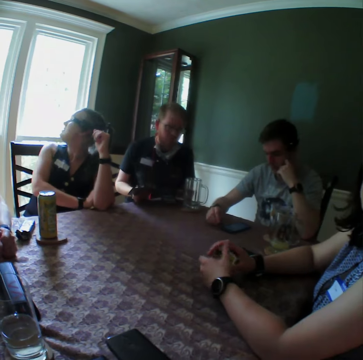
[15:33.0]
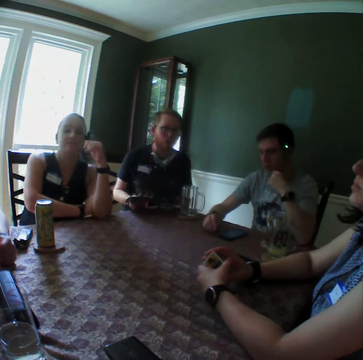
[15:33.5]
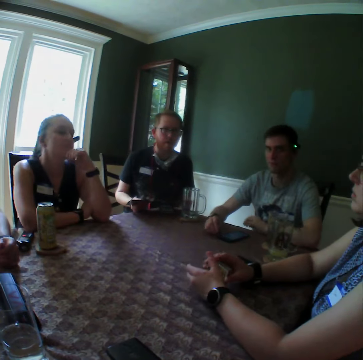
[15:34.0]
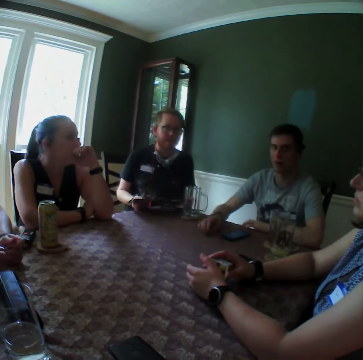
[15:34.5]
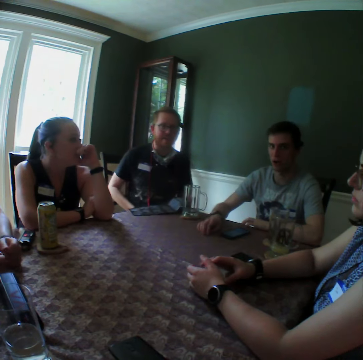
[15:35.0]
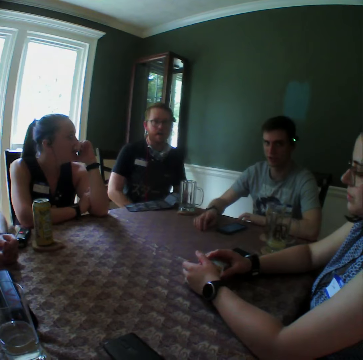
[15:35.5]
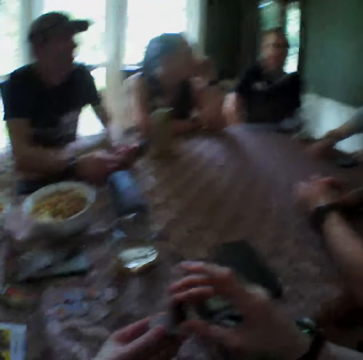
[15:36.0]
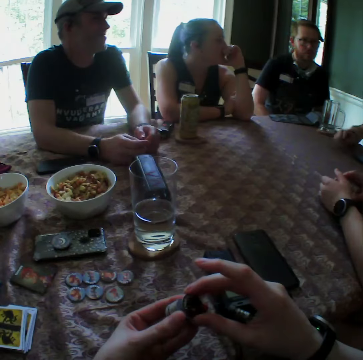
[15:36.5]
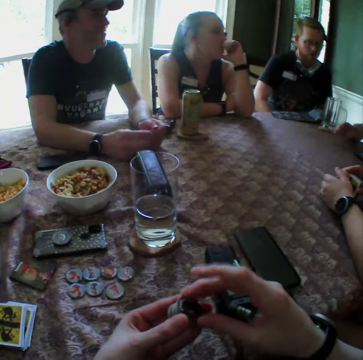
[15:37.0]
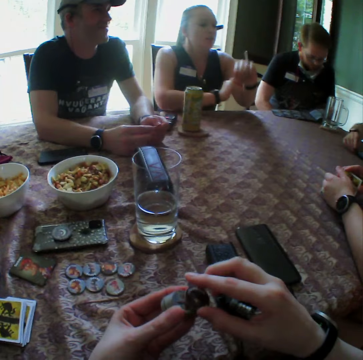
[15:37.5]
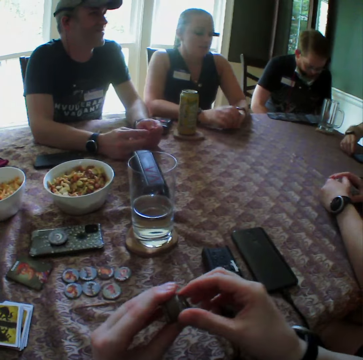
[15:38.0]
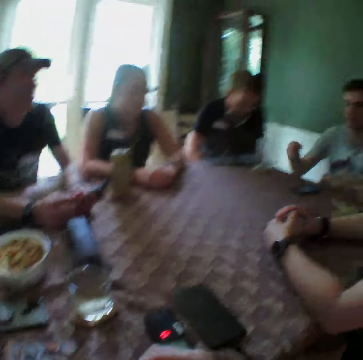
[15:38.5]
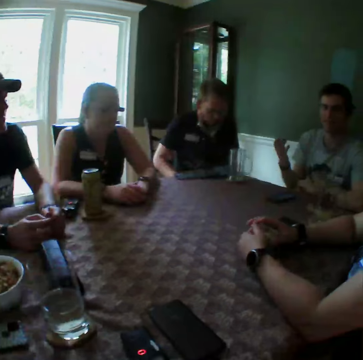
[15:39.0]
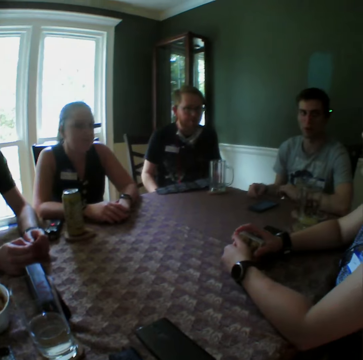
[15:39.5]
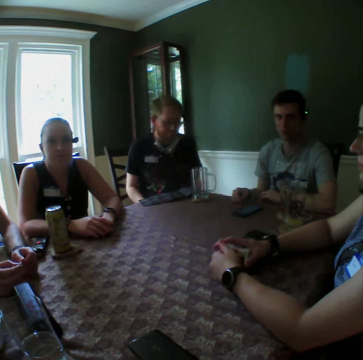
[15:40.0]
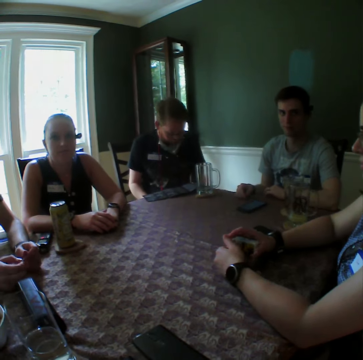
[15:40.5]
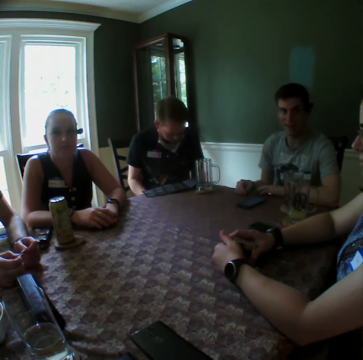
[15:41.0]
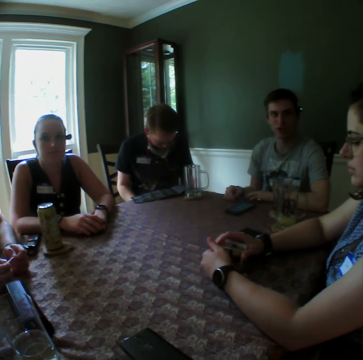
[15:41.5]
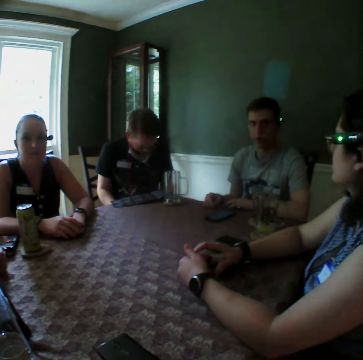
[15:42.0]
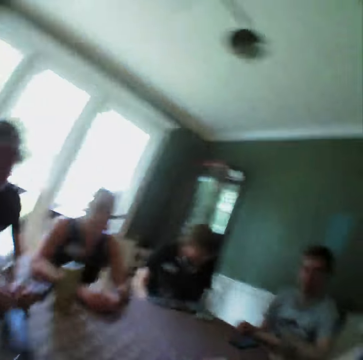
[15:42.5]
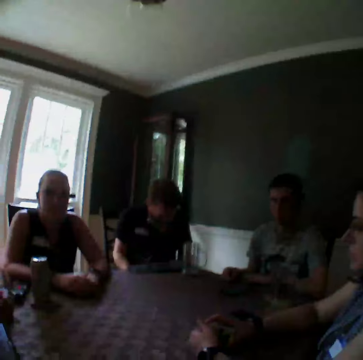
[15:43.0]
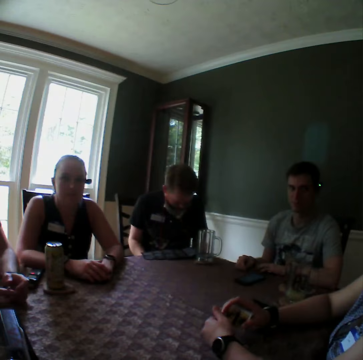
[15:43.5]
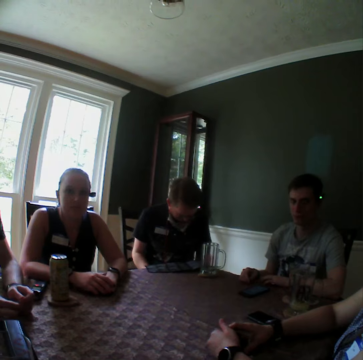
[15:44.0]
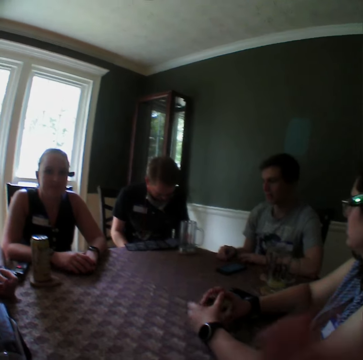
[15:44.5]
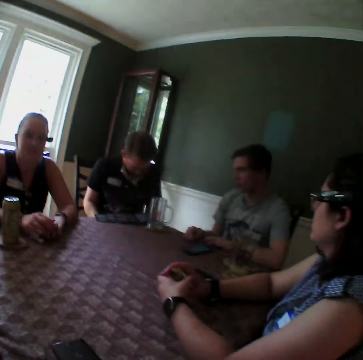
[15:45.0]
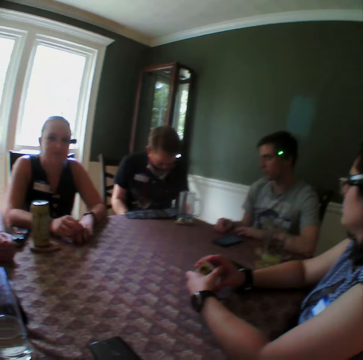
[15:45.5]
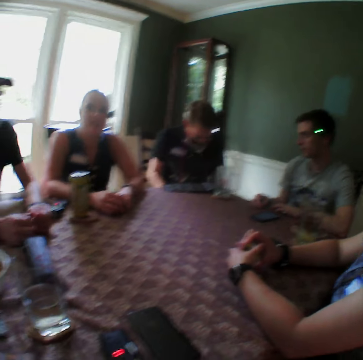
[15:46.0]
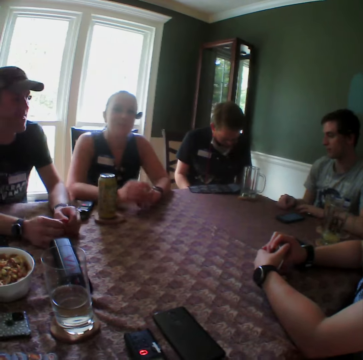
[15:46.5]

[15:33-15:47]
The camera wearer looks around. They touch something. They look around.

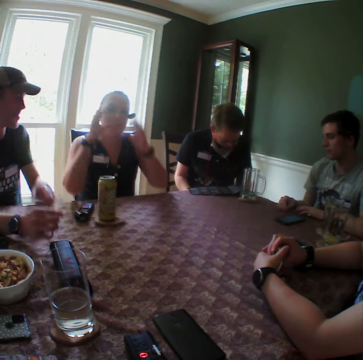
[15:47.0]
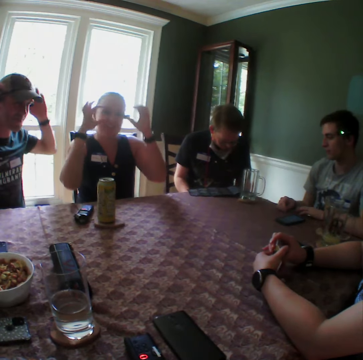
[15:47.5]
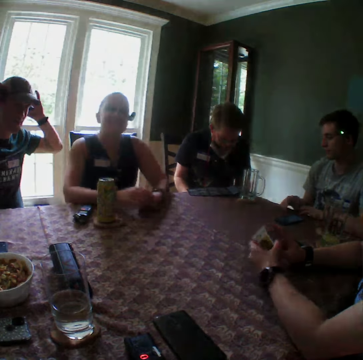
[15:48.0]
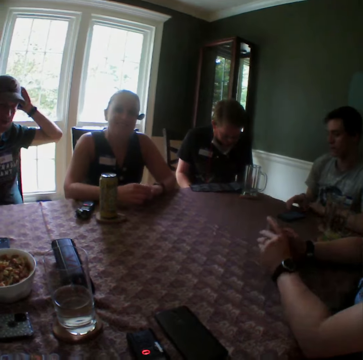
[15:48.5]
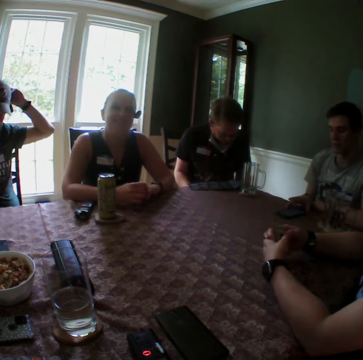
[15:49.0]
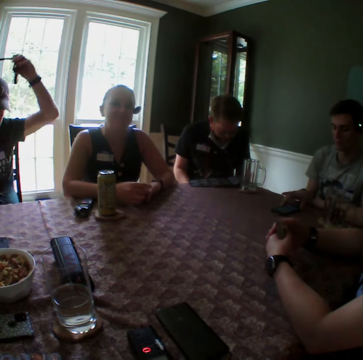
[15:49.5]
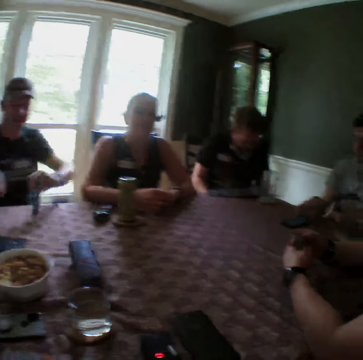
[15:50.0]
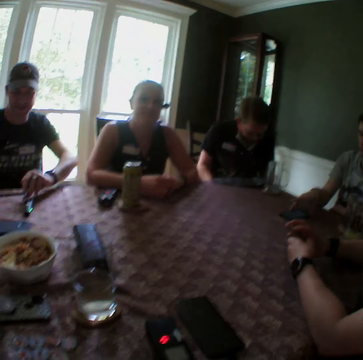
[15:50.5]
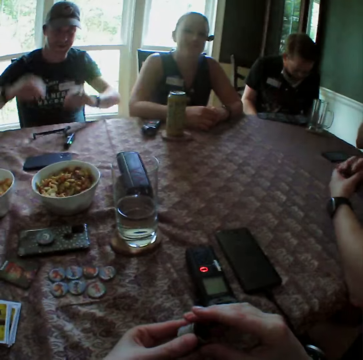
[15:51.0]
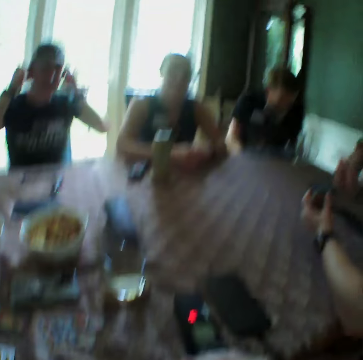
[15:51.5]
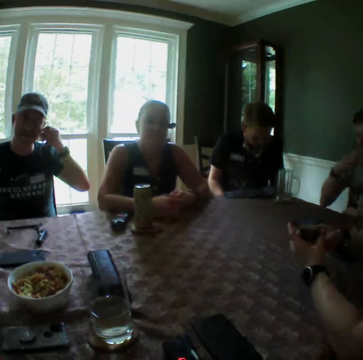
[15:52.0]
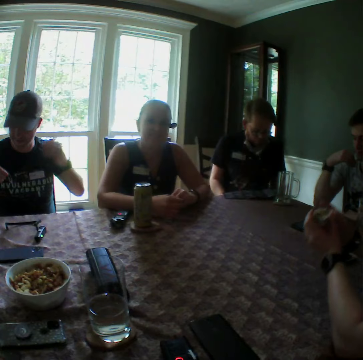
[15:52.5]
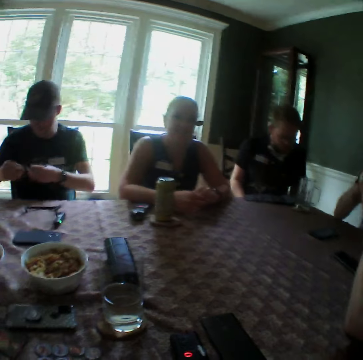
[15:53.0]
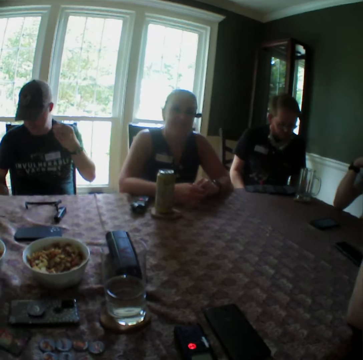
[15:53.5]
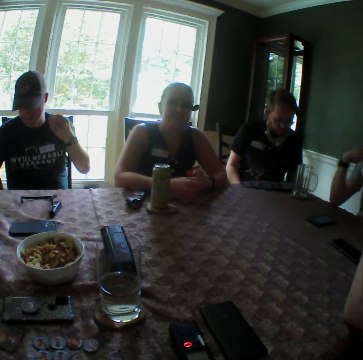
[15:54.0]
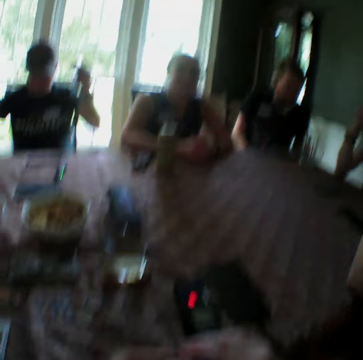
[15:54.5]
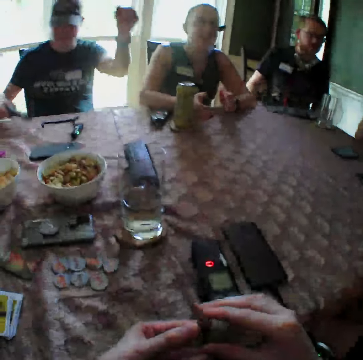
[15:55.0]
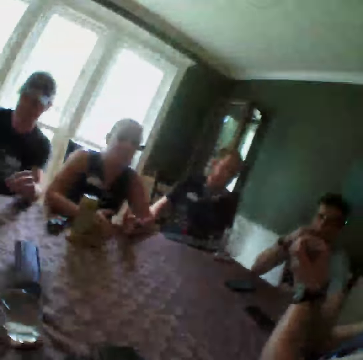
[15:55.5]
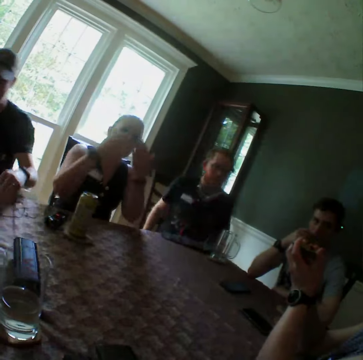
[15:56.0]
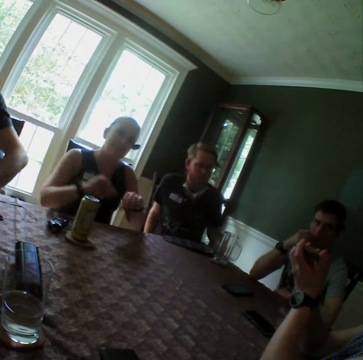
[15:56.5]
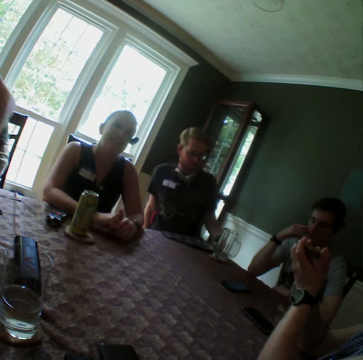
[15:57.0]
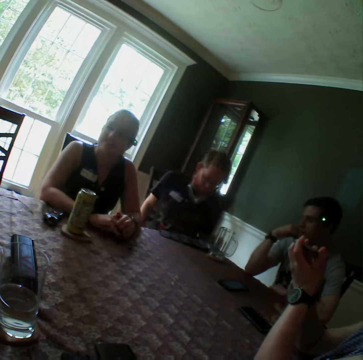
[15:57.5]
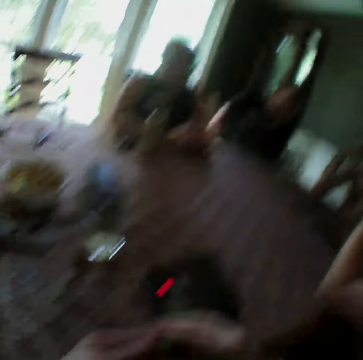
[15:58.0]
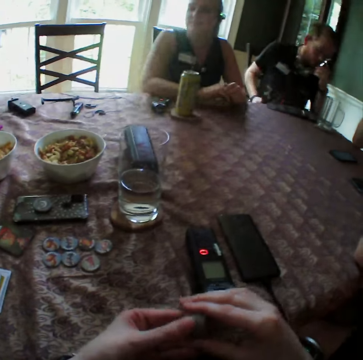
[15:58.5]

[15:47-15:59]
A man adjusts his phone on the table with his right hand. Another man removes a camera from his head with his hands. The other man places the camera on the table with his hands. The other man removes an earpiece from his ears with his hands. The other man drops a phone on the table with his right hand. The other man places the earpiece on the table with his left hand. The camera wearer touches something.

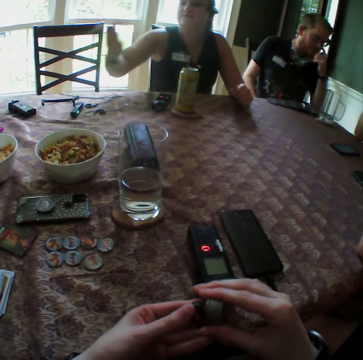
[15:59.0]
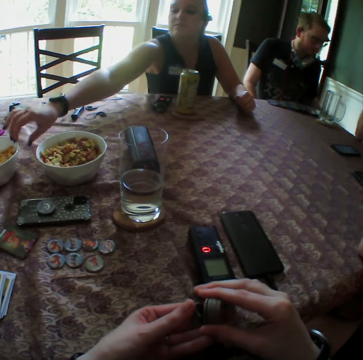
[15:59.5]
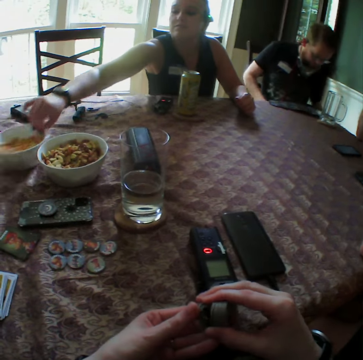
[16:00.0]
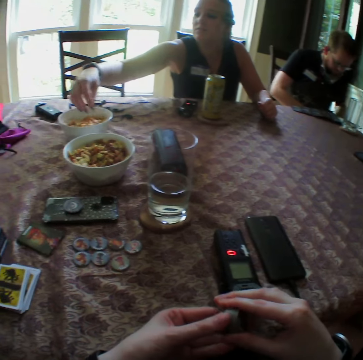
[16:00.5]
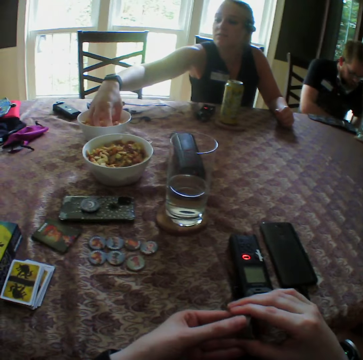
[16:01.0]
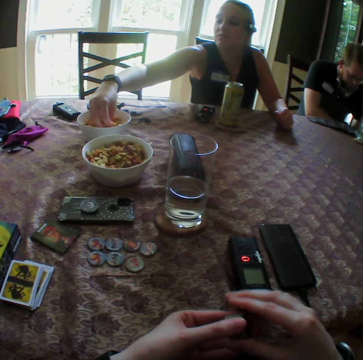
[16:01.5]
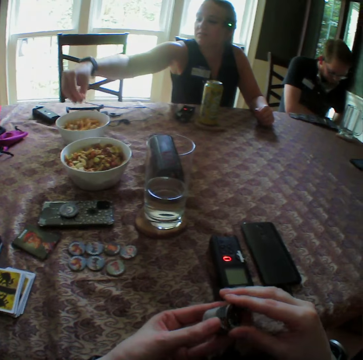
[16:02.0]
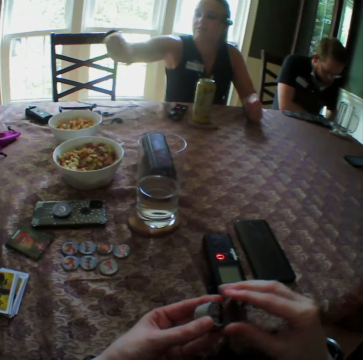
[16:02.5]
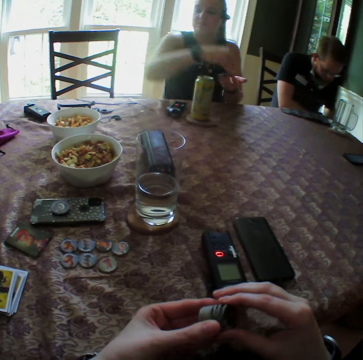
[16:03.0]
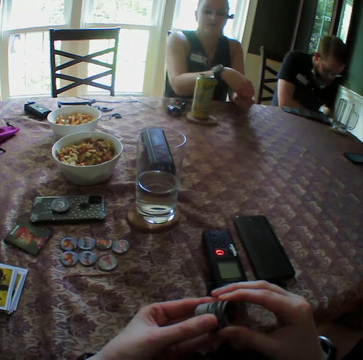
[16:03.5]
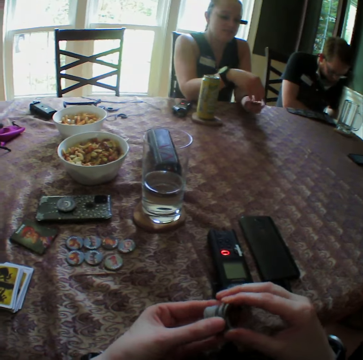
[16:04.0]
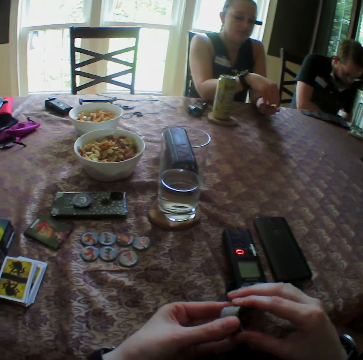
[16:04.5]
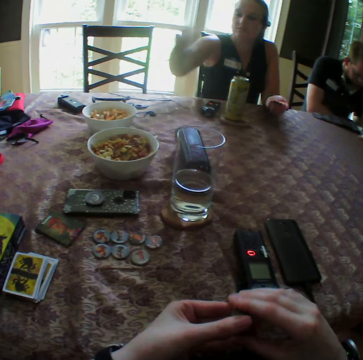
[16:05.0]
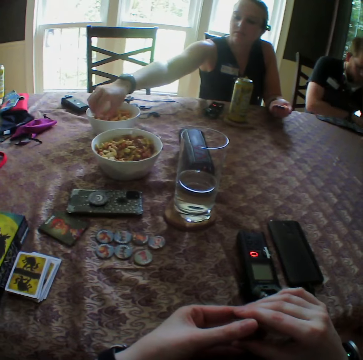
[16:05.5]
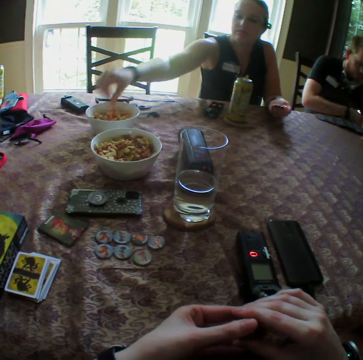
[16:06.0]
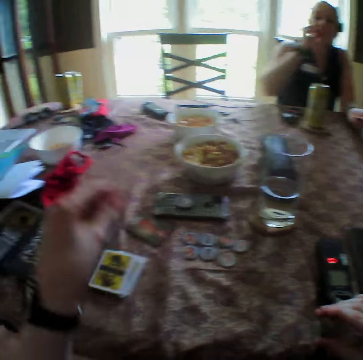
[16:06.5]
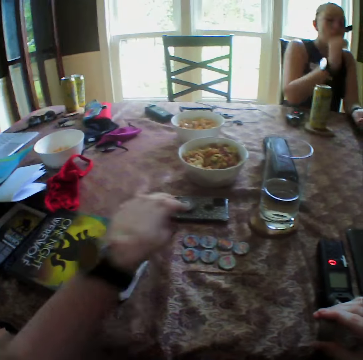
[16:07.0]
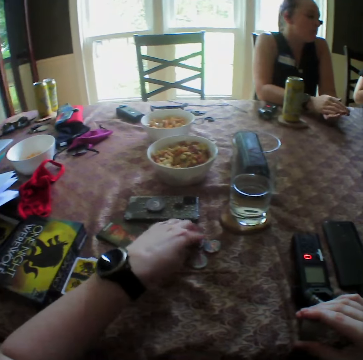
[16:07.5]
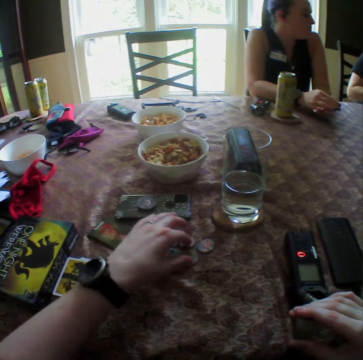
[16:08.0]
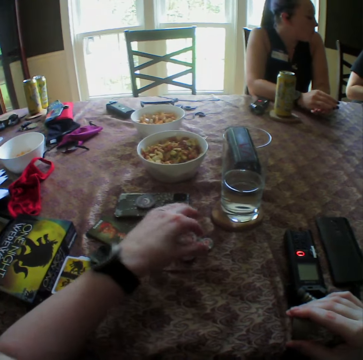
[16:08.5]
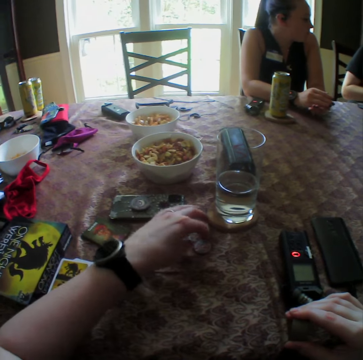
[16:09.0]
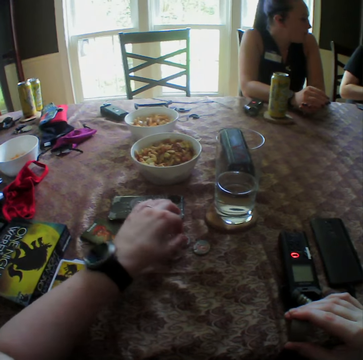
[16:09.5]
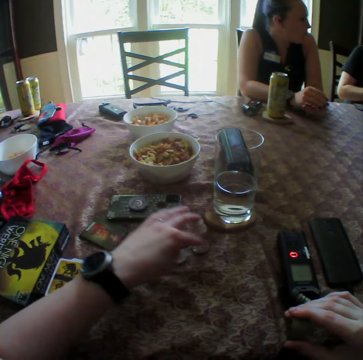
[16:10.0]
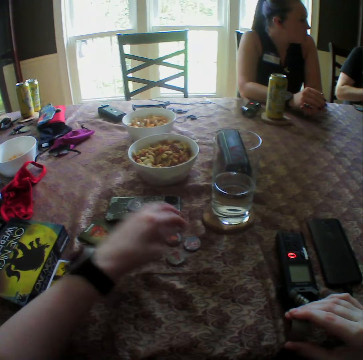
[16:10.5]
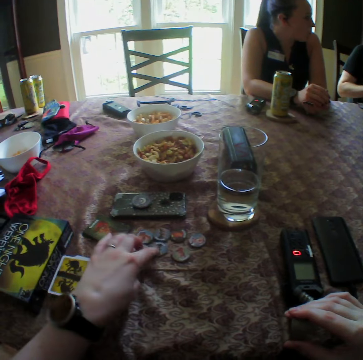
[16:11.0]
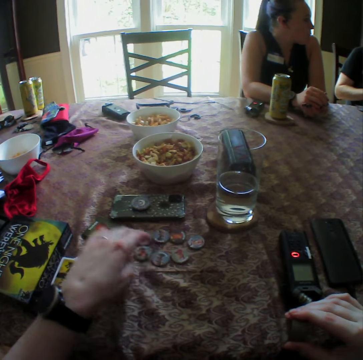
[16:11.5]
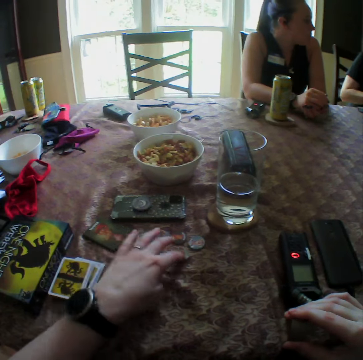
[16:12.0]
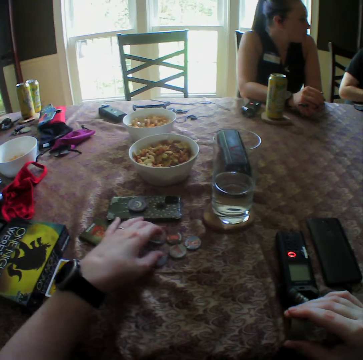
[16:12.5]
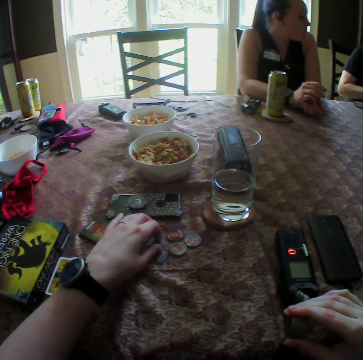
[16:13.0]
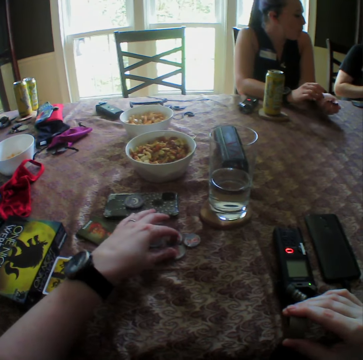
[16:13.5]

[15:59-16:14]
A woman moves a bowl of cookies on the table with her right hand. The woman takes cookies from the bowl with her right hand. The camera wearer looks around. The woman passes the cookies in her right hand to her left hand. The woman takes cookies from the bowl with her right hand. The woman puts the cookies in her right hand into her mouth. The camera wearer moves chips on the table with his left hand. He touches something.
